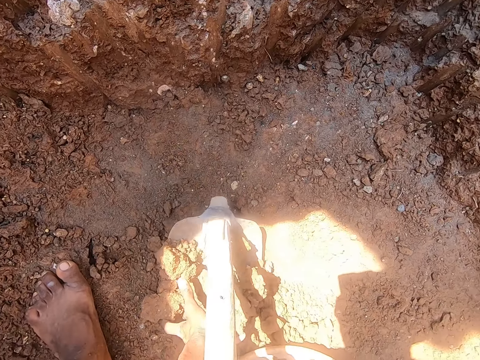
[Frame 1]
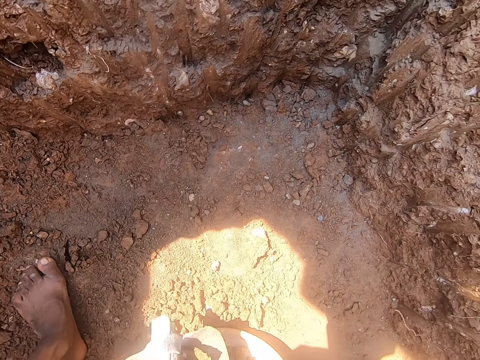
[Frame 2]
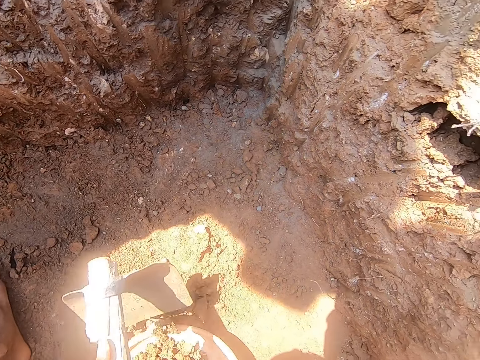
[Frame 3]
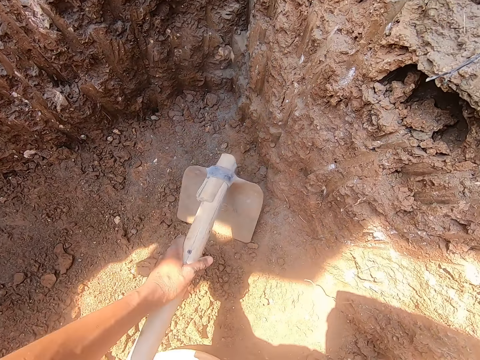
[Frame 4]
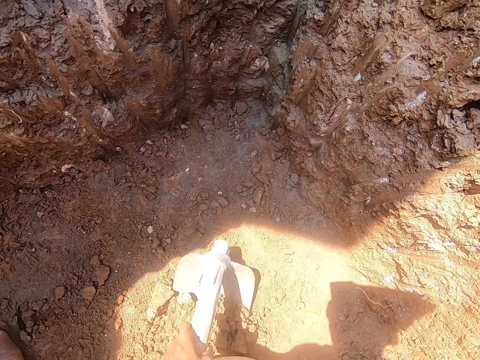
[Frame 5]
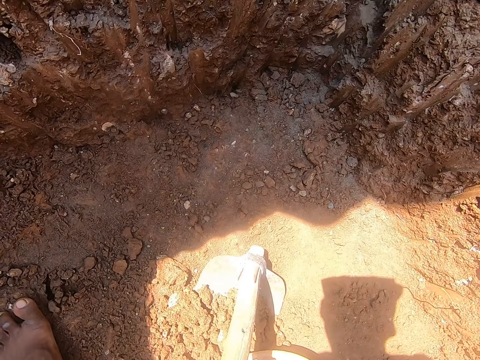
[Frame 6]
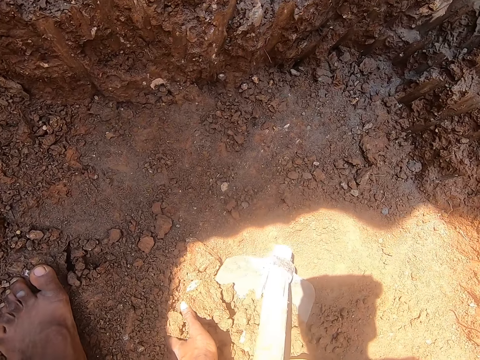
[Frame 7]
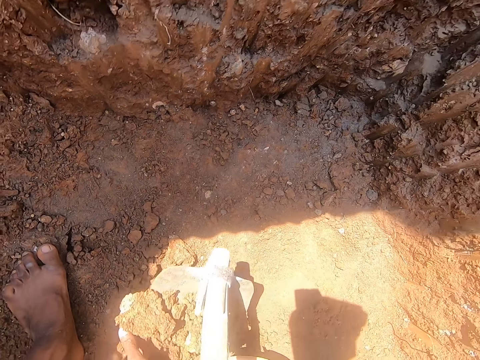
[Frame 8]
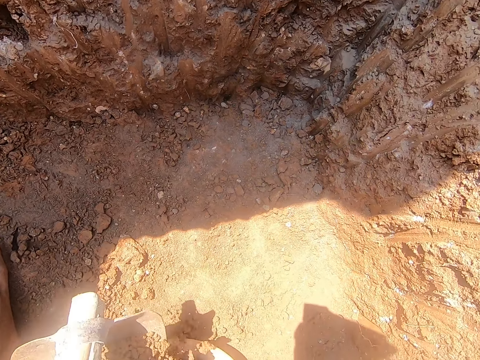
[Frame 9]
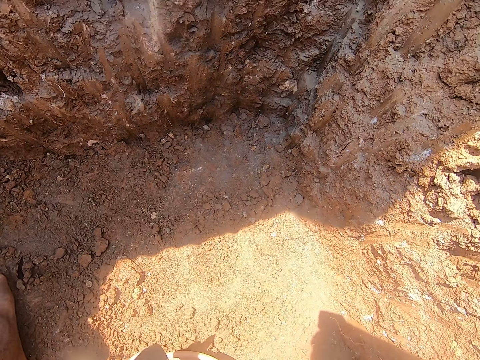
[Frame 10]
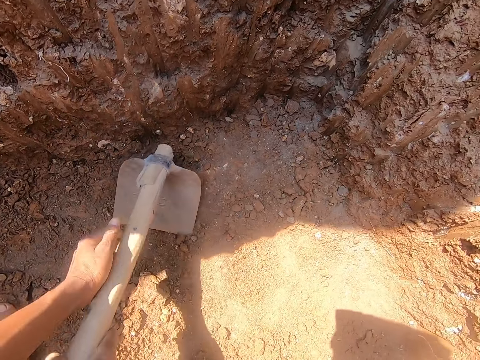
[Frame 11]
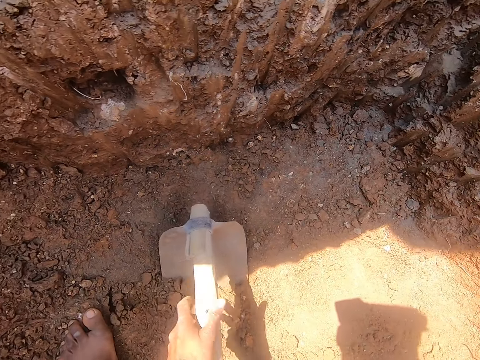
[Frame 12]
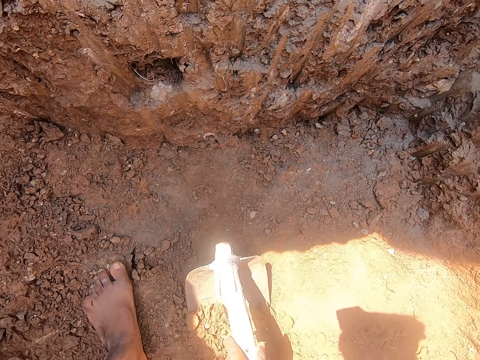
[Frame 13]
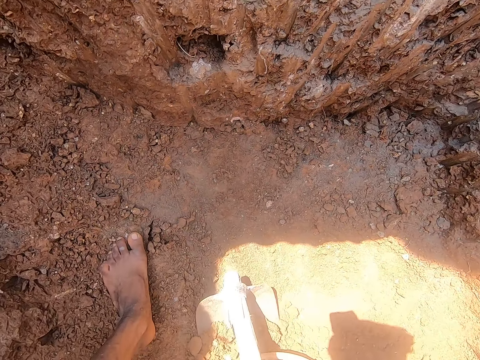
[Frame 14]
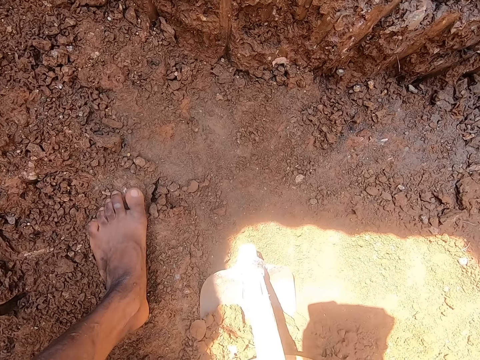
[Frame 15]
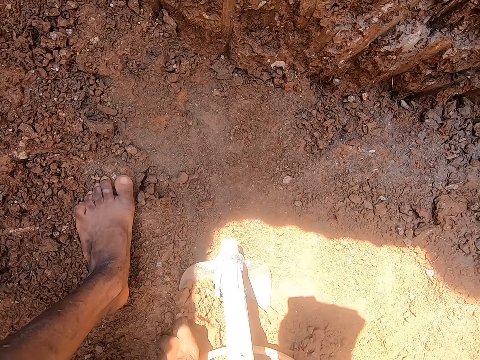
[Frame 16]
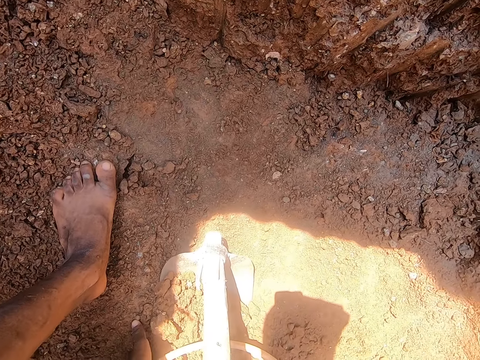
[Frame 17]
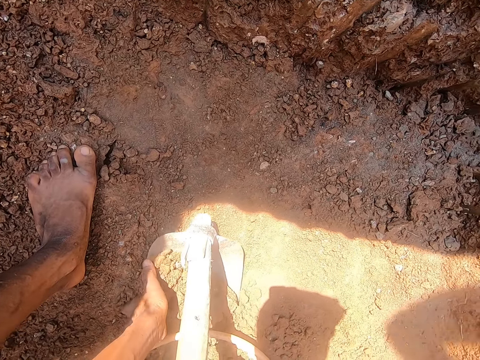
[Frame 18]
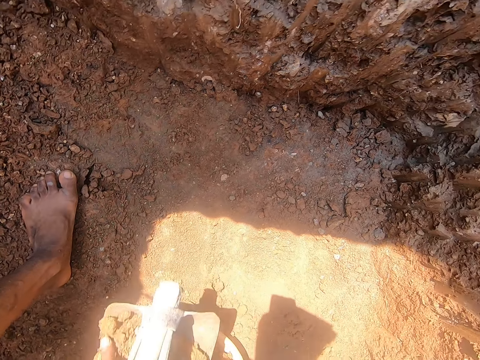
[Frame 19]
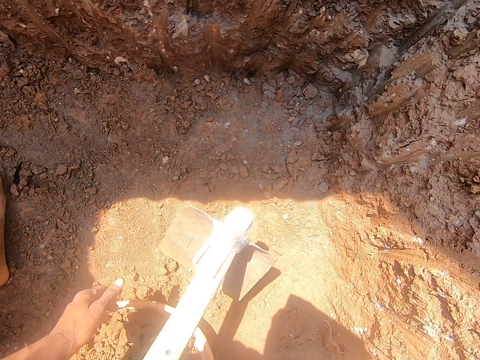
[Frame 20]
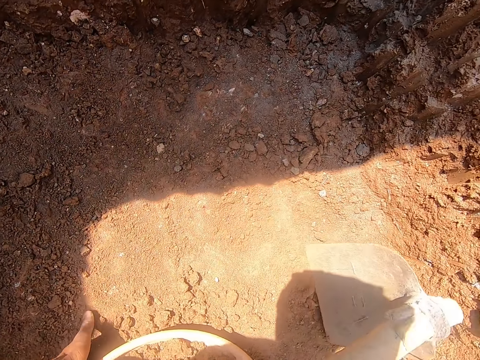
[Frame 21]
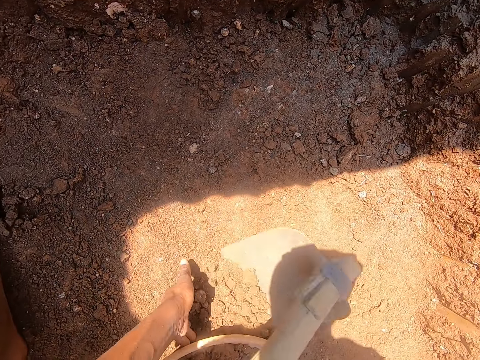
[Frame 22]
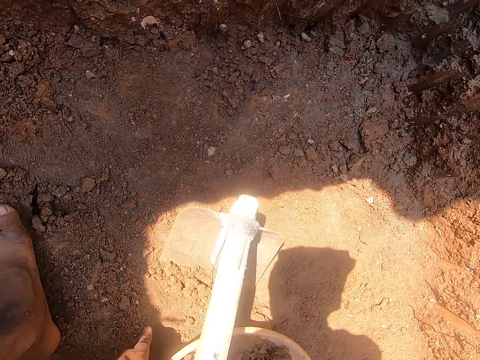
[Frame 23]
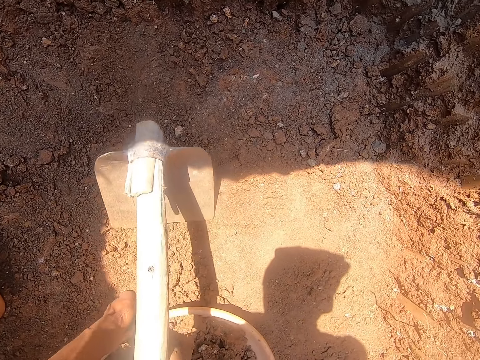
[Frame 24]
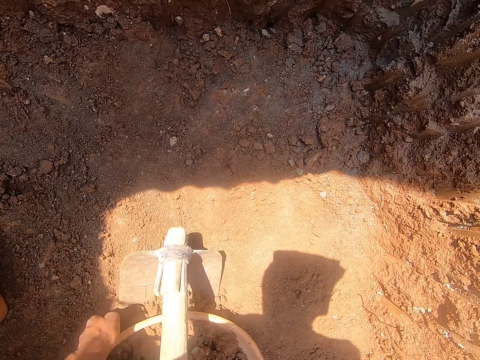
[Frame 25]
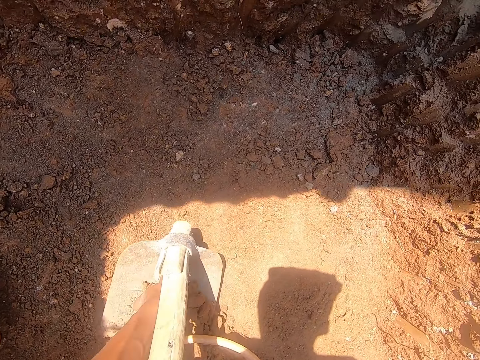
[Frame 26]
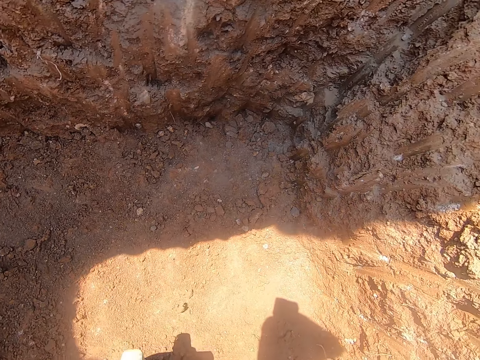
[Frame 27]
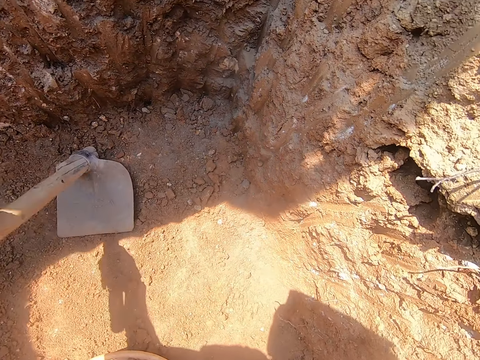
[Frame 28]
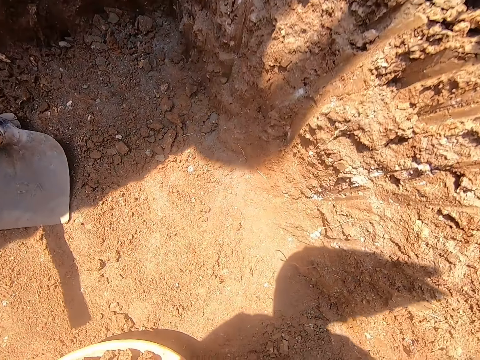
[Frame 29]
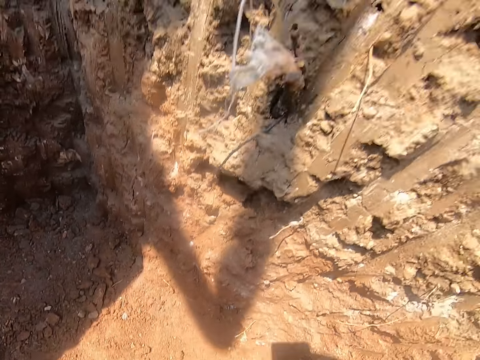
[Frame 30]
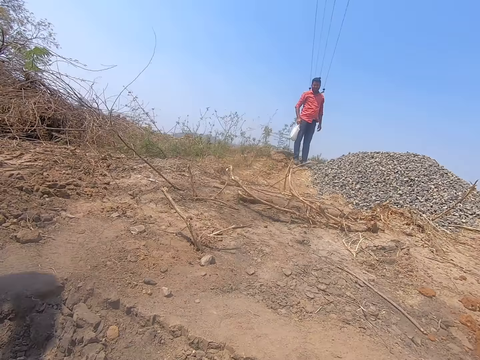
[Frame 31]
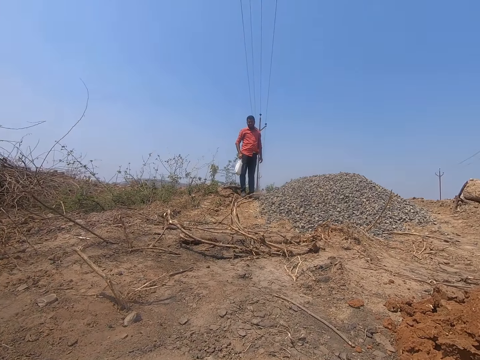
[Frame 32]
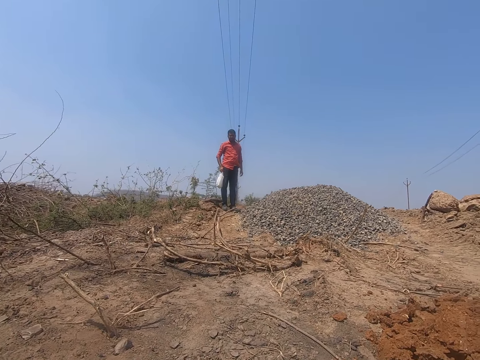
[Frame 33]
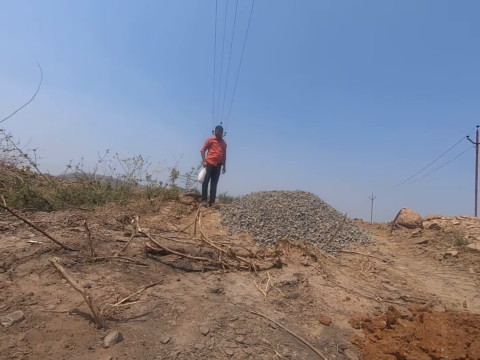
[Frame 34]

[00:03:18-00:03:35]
The camera wearer puts the ultisols on the hoe in the bowl with his left hand. He does so again. He looks around. He puts the ultisols on the hoe in the bowl with his left hand again. He scrapes the hole with the hoe in his right hand. He looks around. He puts the ultisols on the hoe in the bowl with his left hand. He lifts the bowl in the hole with his hands.

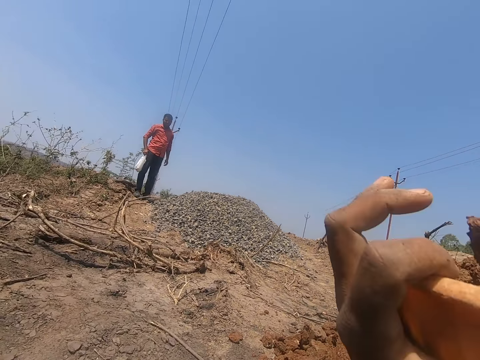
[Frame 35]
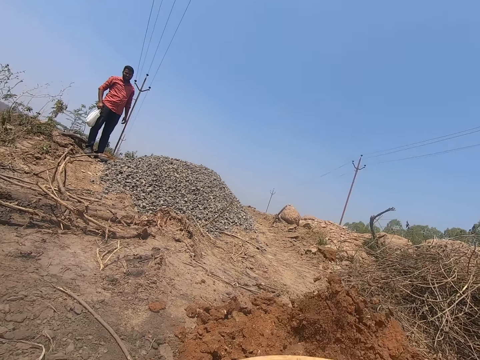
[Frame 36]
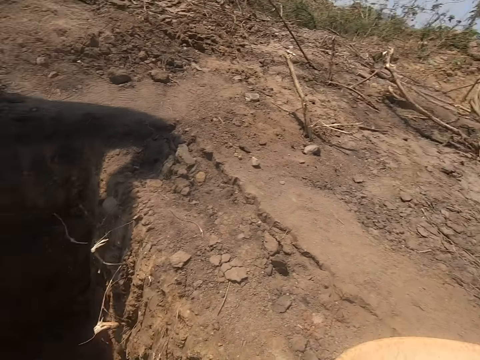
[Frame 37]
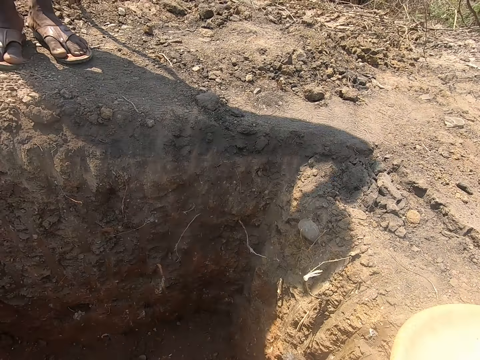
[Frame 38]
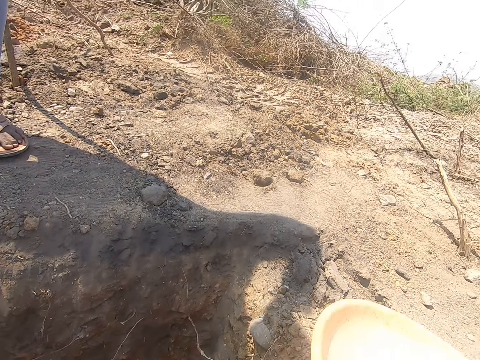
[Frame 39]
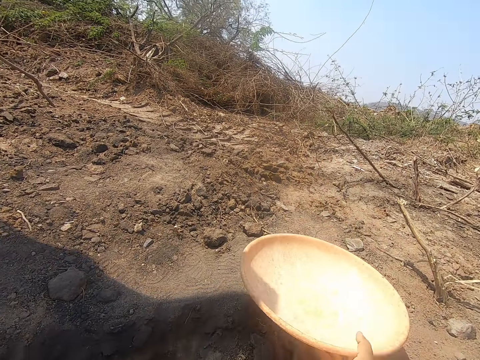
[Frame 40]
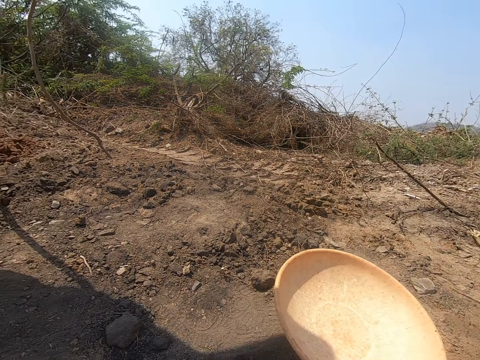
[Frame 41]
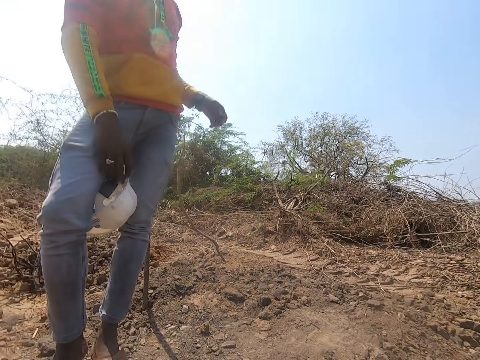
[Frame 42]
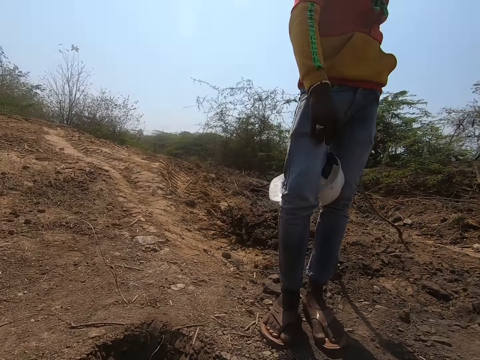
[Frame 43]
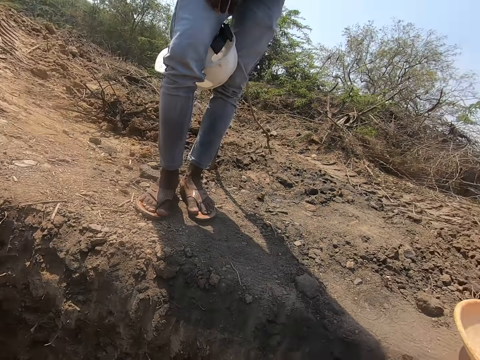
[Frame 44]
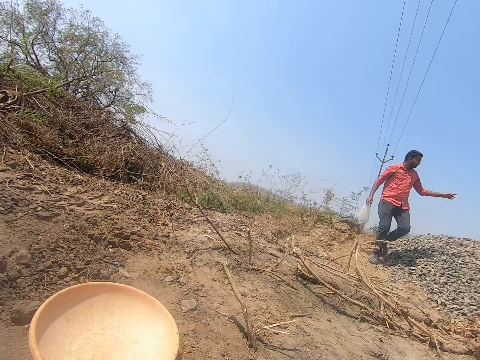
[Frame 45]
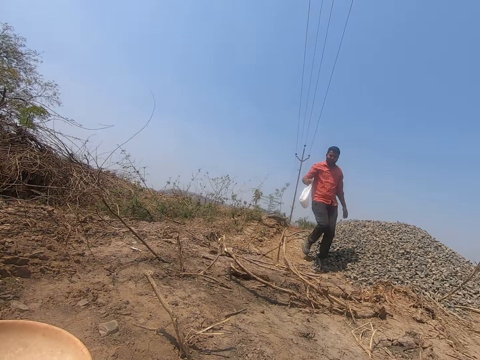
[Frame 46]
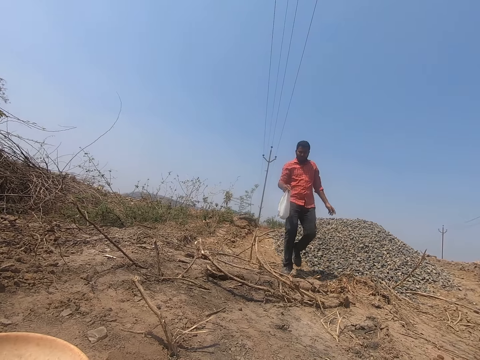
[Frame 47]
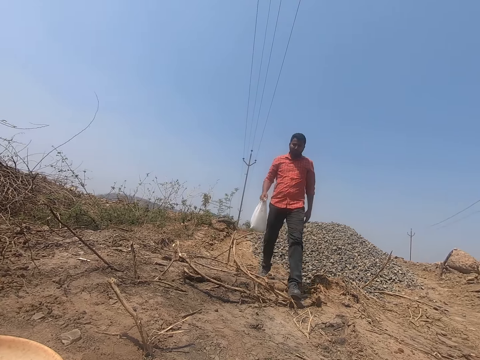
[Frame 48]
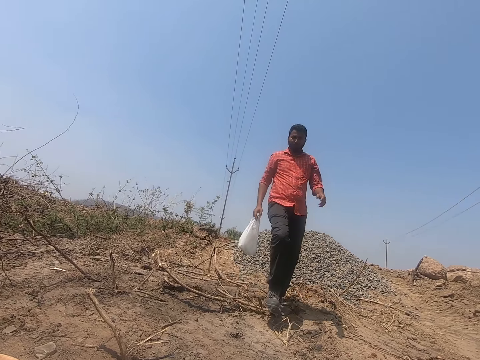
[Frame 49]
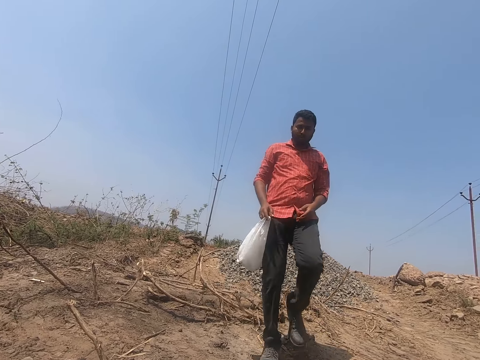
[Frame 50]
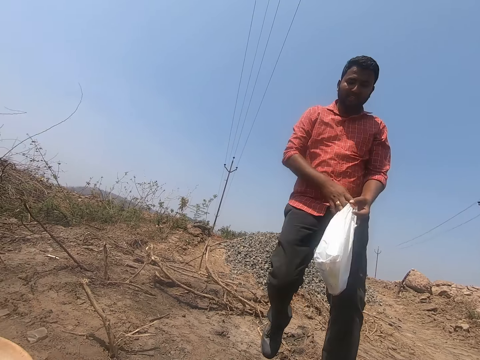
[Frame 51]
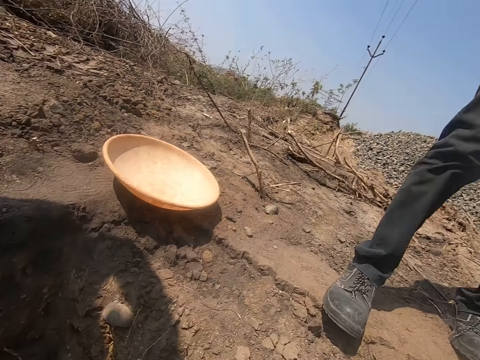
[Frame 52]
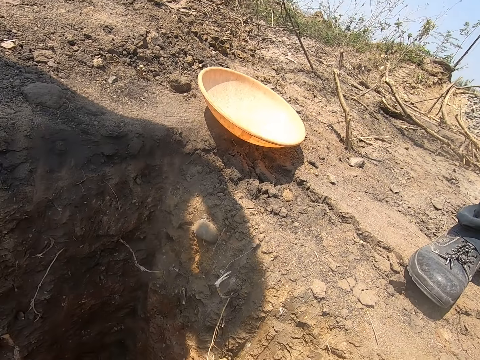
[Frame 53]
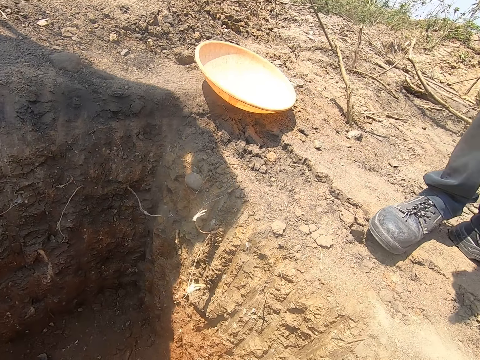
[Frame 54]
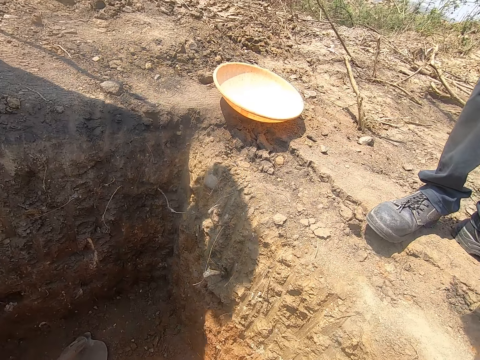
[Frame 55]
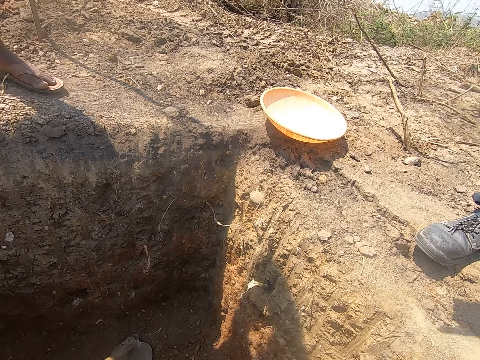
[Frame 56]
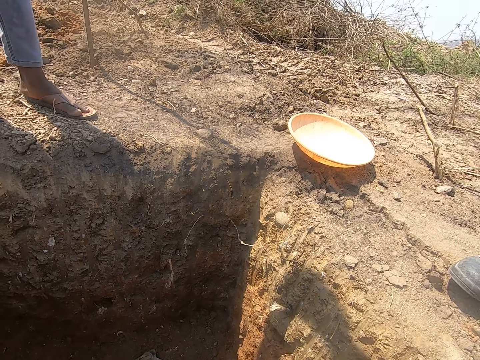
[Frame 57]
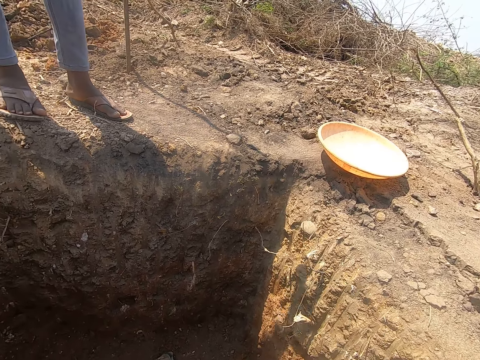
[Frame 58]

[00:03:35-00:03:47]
The camera wearer pours the ultisols in the bowl on the ground with his hands. He drops the bowl on the ground with his right hand. He looks around. A man cleans his left hand on his trouser. Another man walks toward the camera wearer. The camera wearer looks around.
